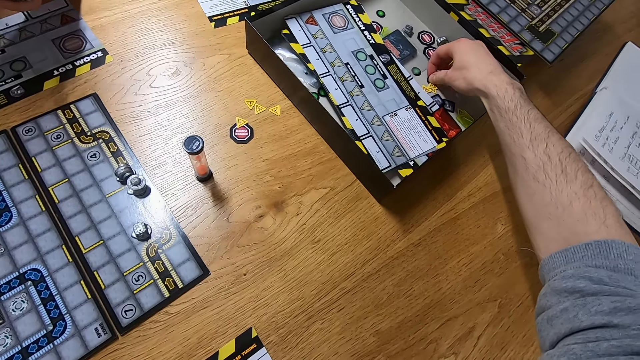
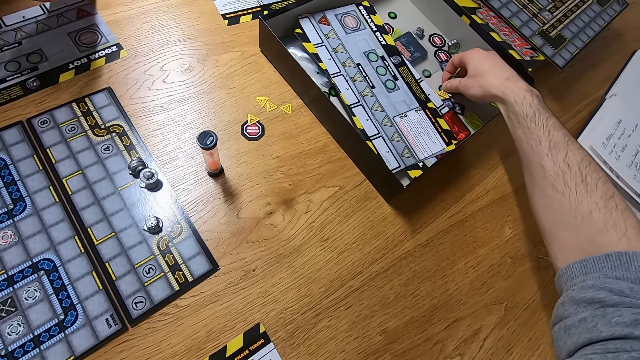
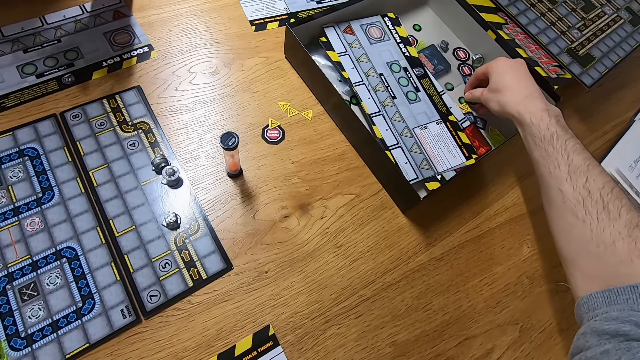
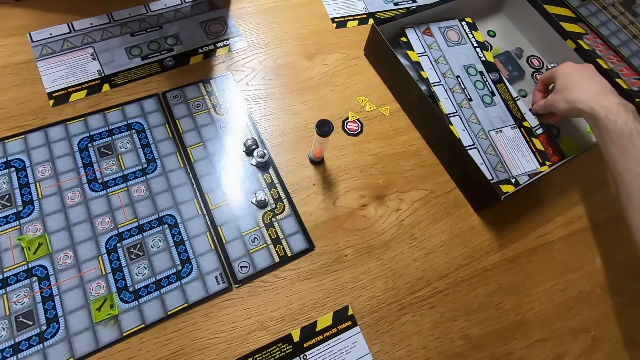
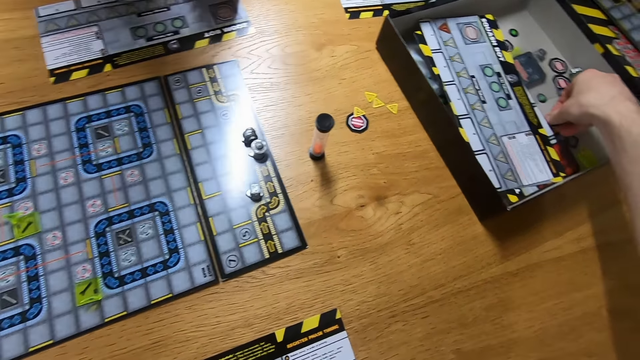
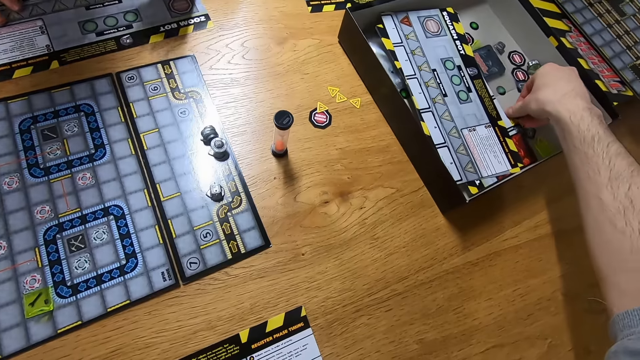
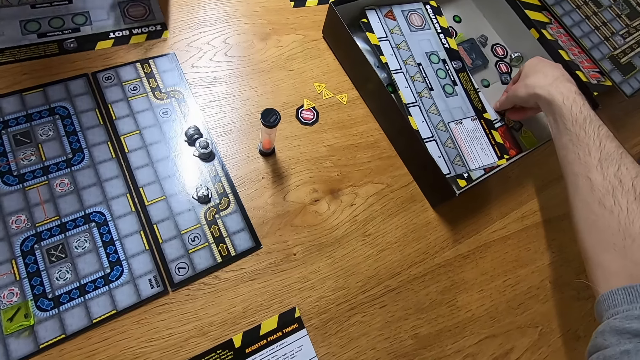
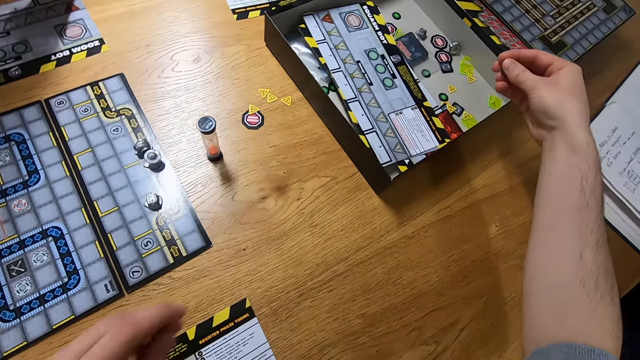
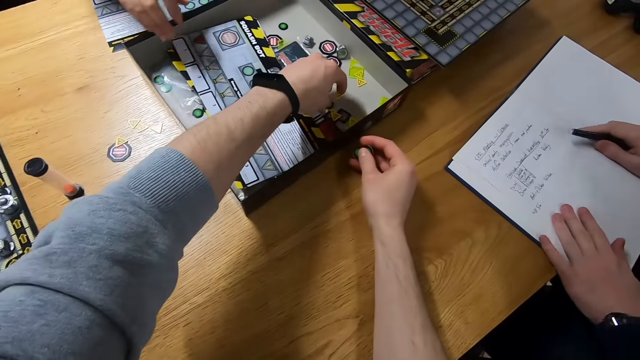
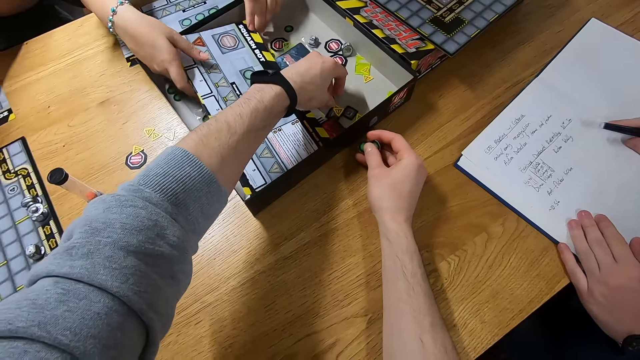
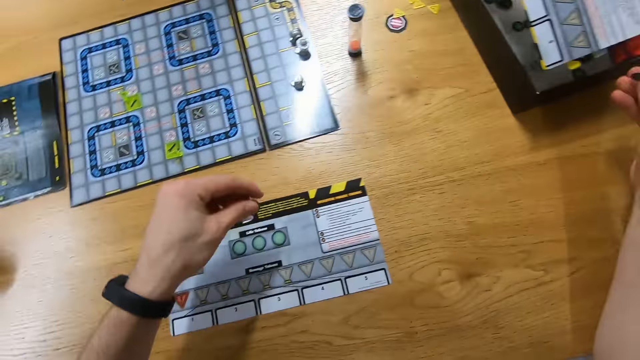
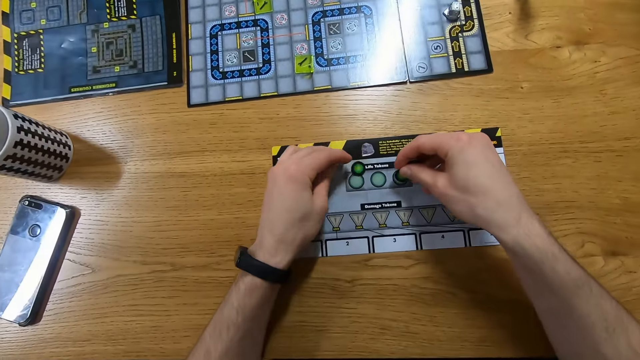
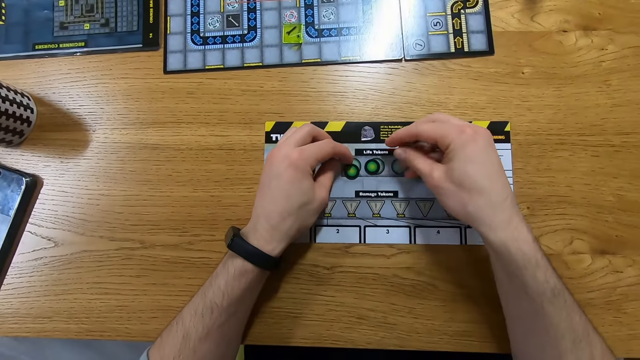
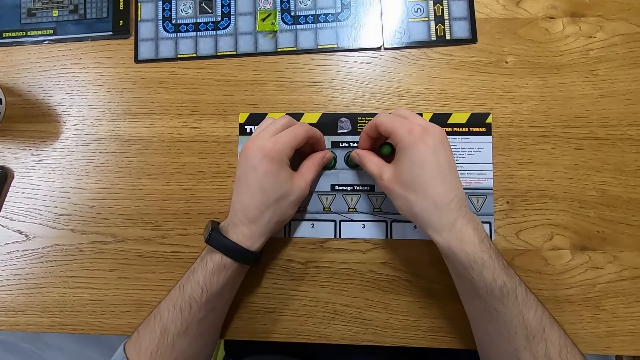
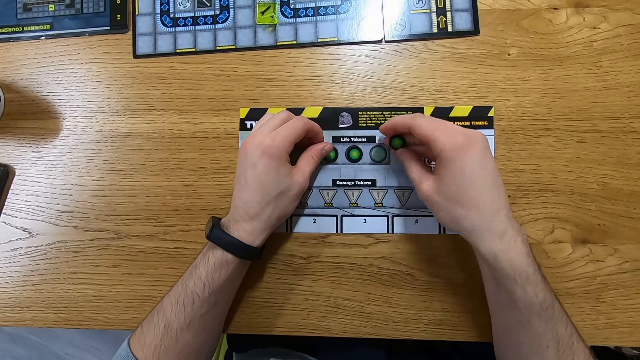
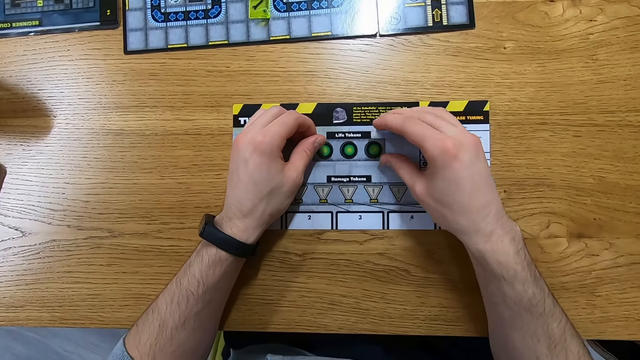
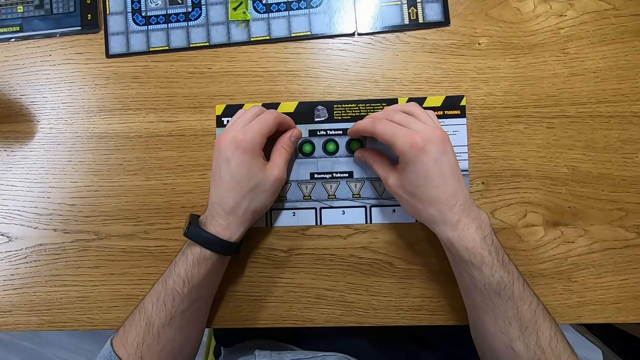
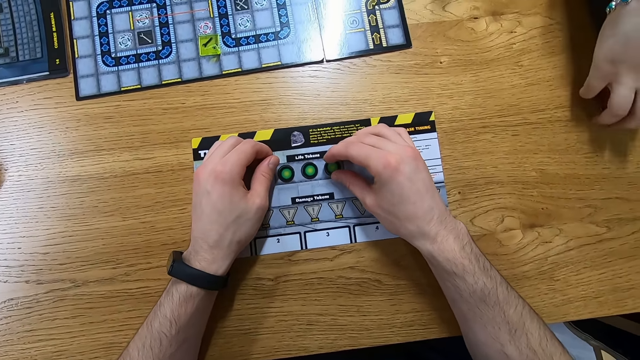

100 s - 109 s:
The camera wearer places the playing pieces on the game board.

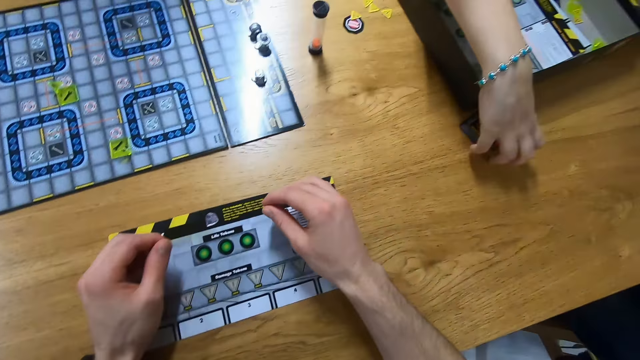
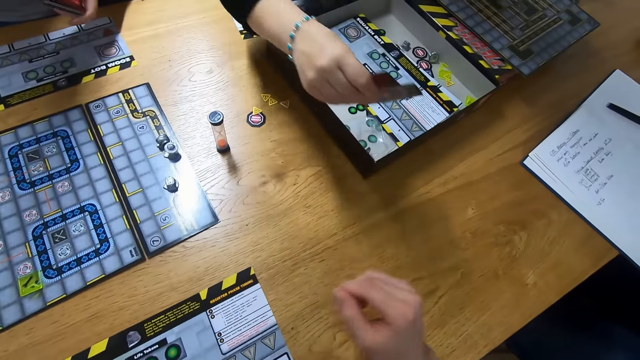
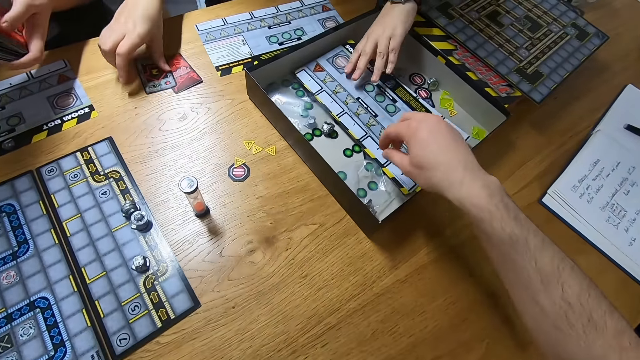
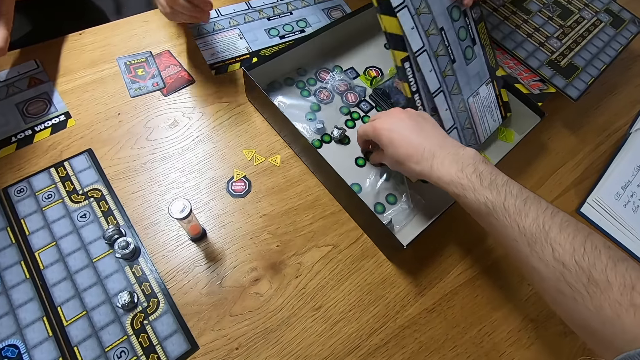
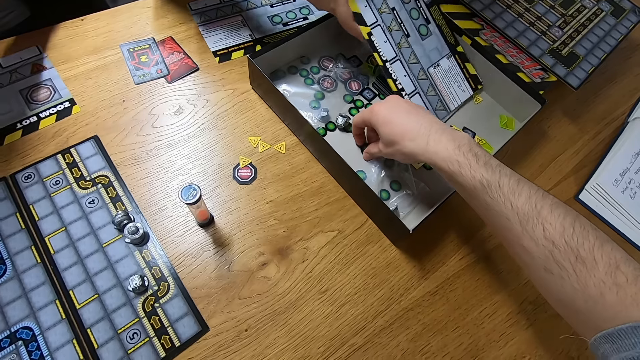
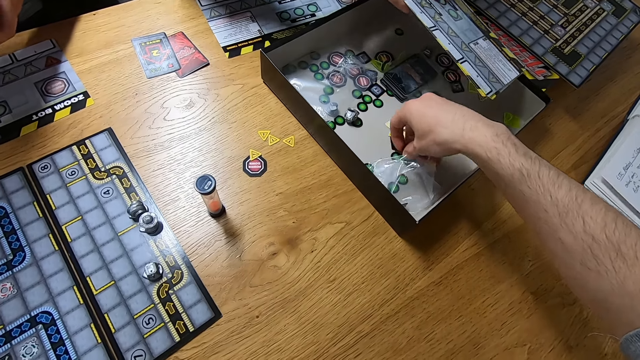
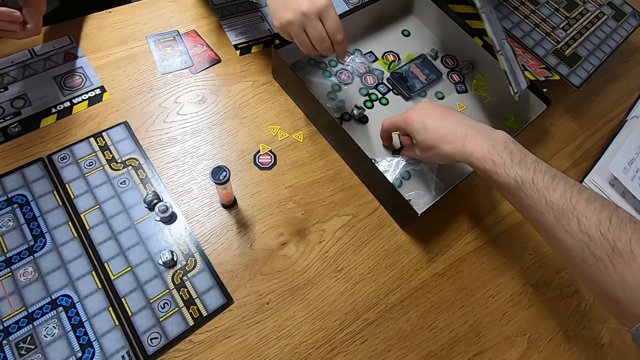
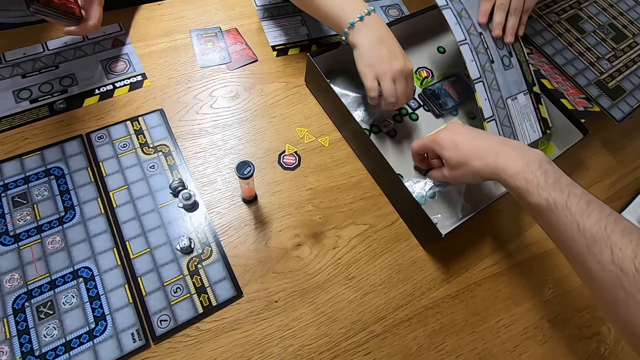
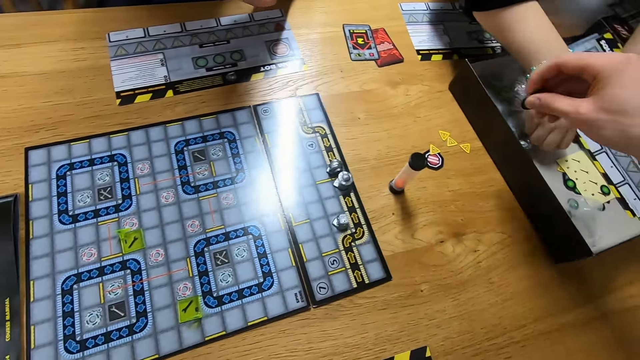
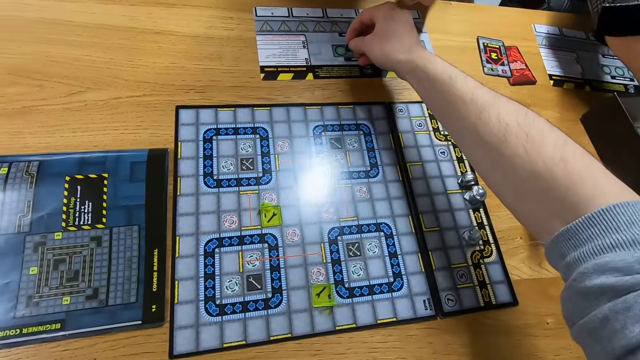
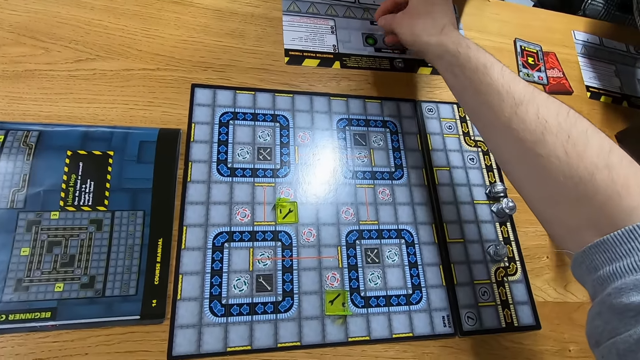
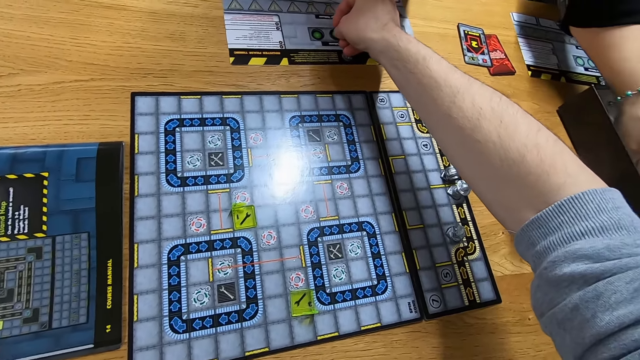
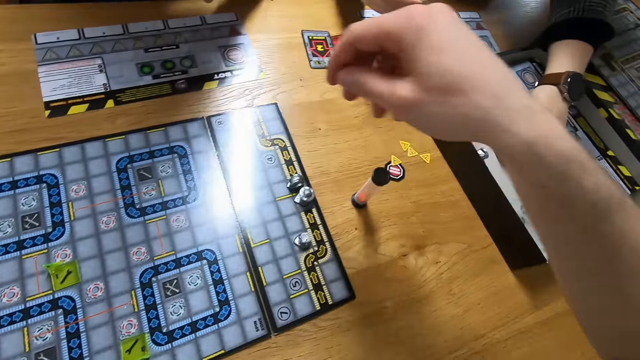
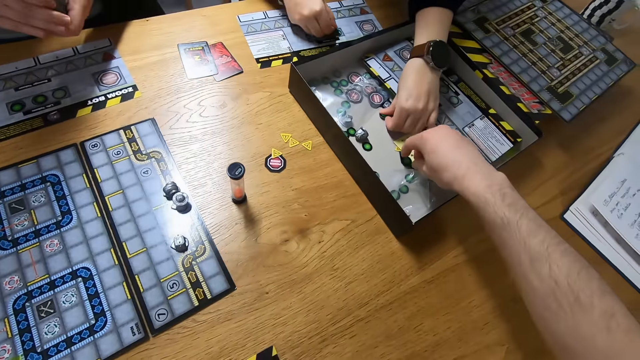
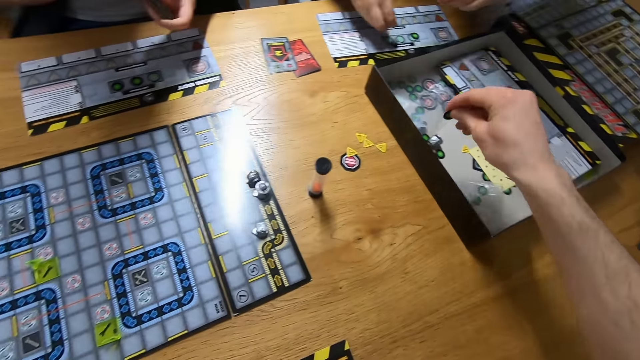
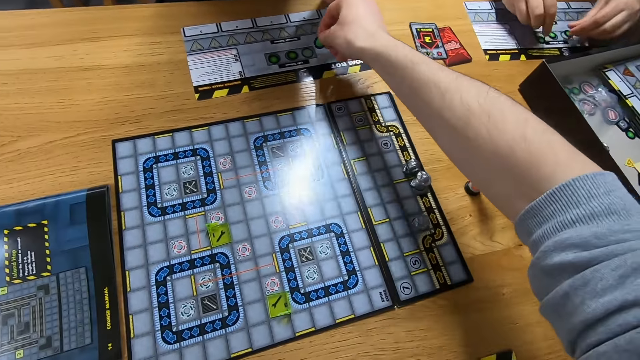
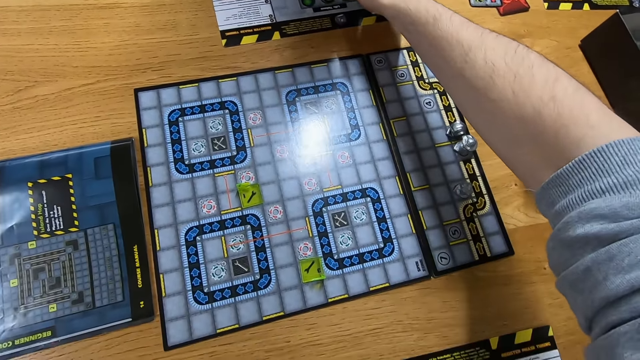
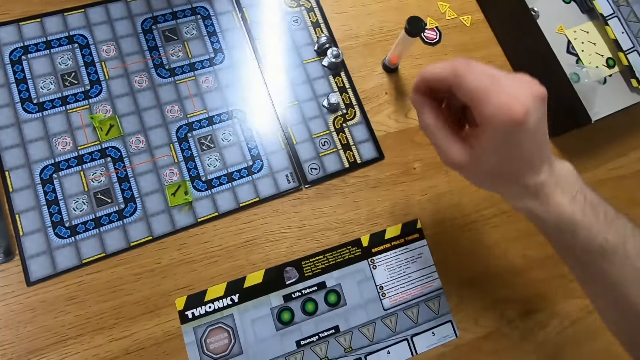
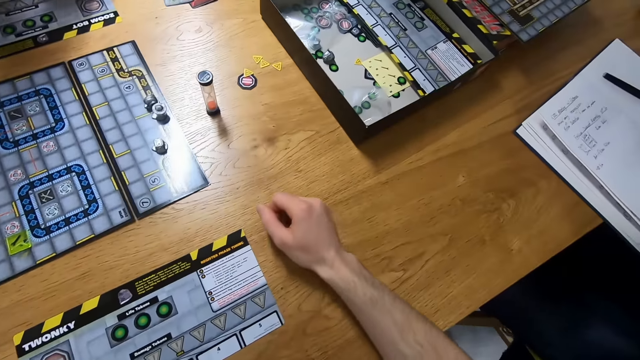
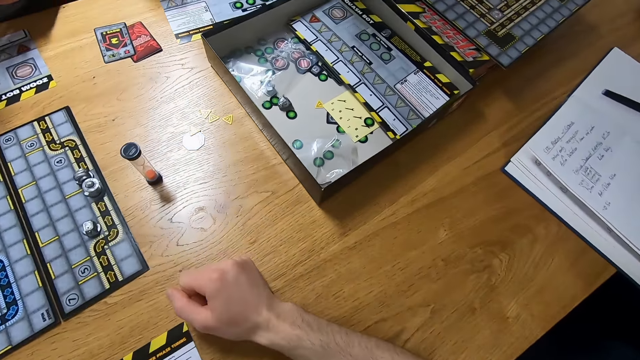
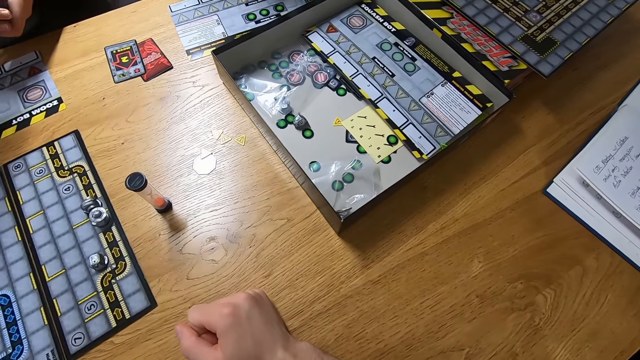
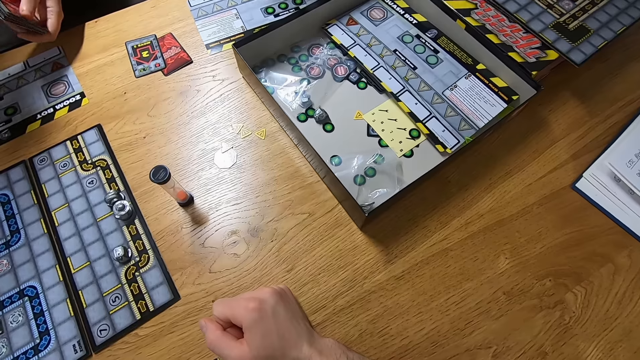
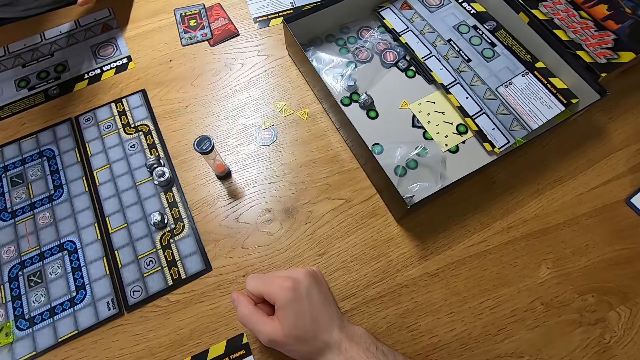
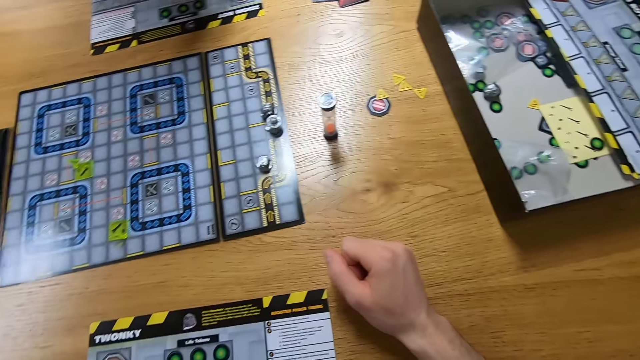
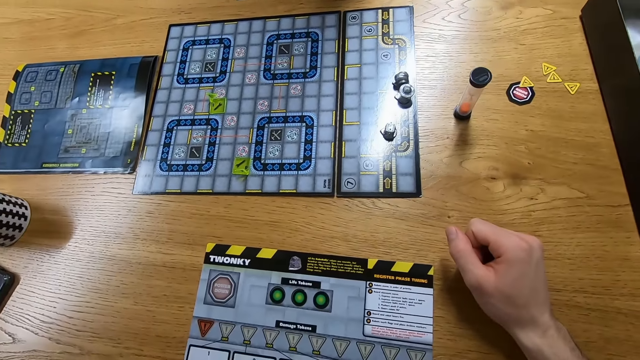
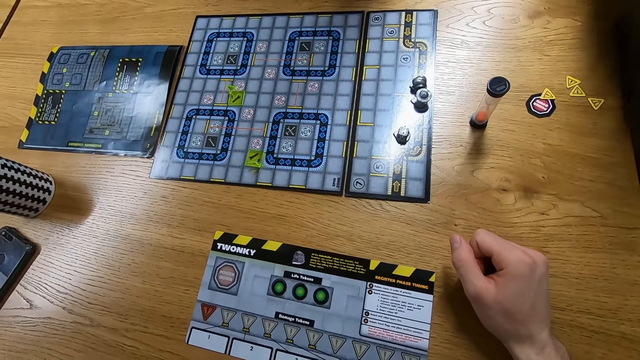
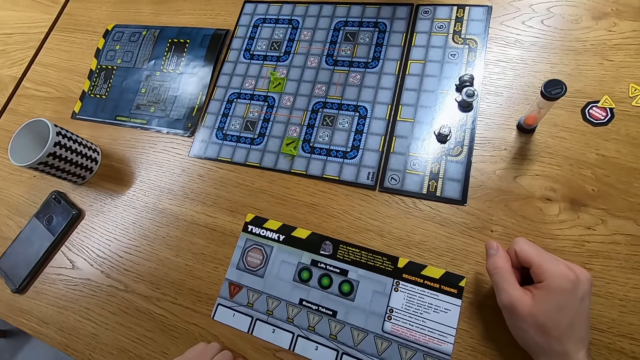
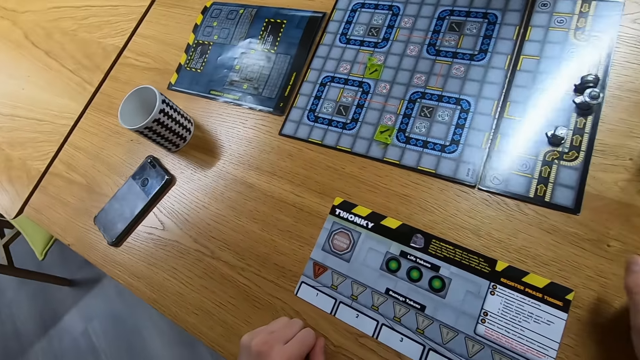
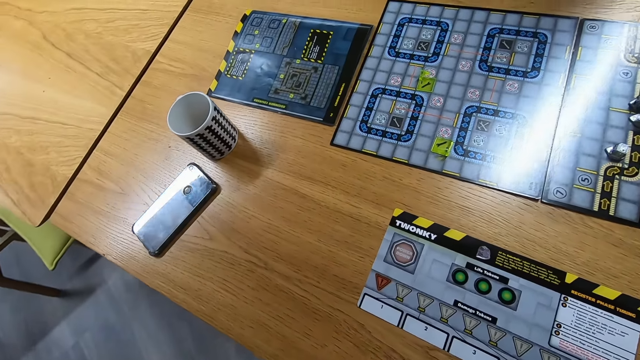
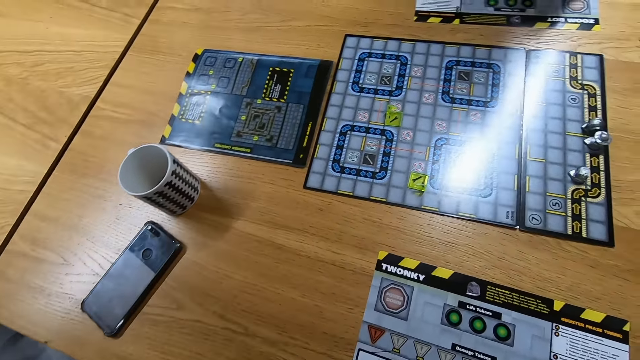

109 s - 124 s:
The camera wearer picks playing pieces in the box. They place the playing pieces on the game board. They pick playing pieces in the box and place the playing pieces on the game board. They look around. A woman aligns cards. The camera wearer looks around.
